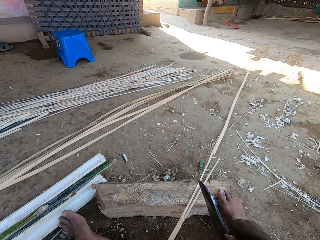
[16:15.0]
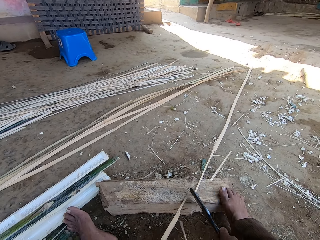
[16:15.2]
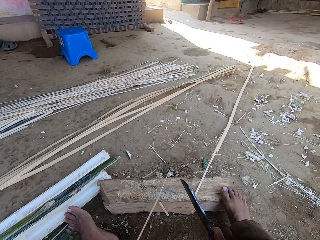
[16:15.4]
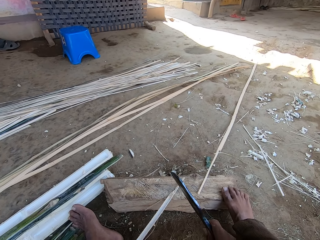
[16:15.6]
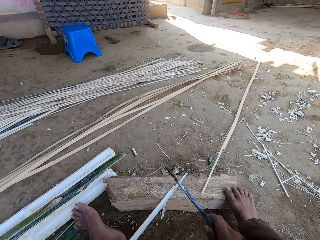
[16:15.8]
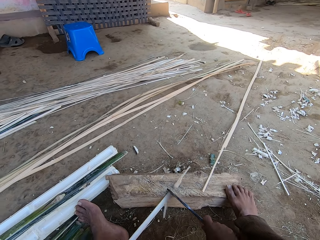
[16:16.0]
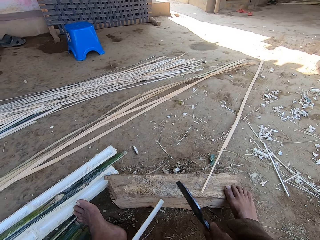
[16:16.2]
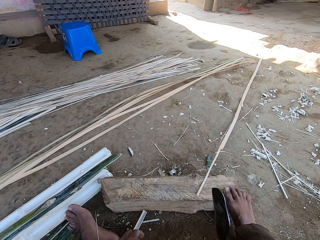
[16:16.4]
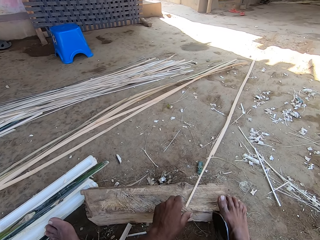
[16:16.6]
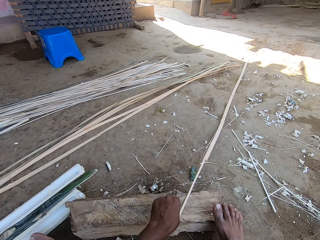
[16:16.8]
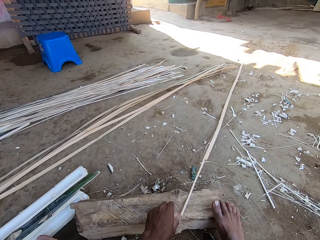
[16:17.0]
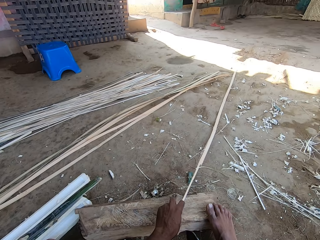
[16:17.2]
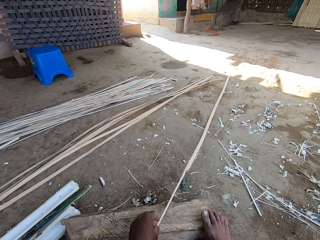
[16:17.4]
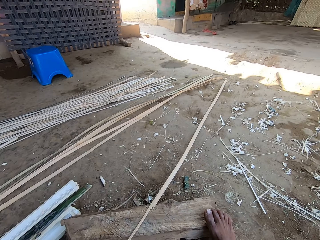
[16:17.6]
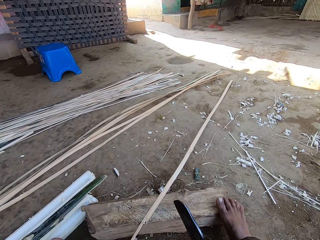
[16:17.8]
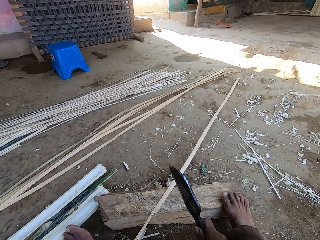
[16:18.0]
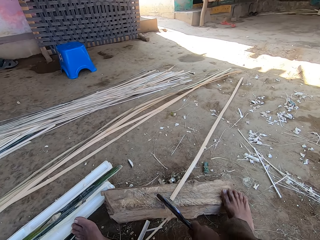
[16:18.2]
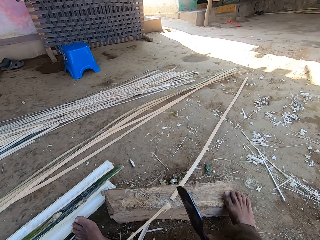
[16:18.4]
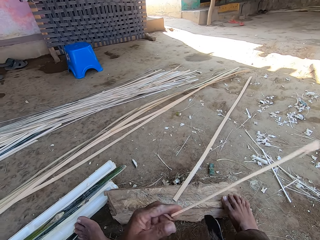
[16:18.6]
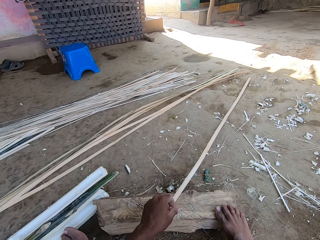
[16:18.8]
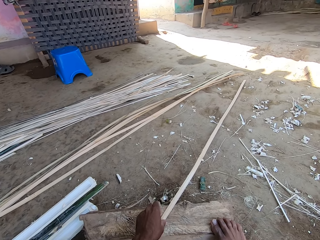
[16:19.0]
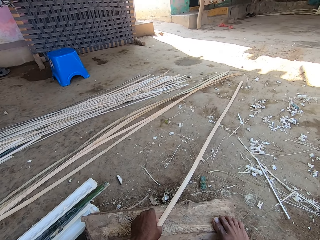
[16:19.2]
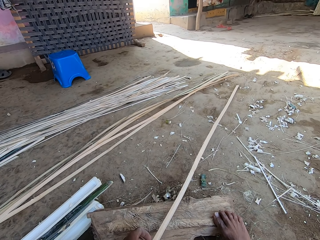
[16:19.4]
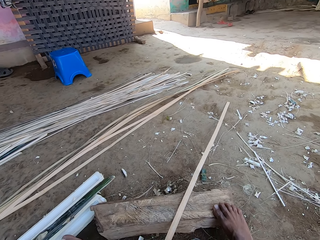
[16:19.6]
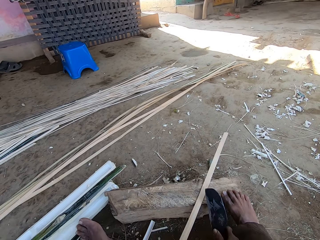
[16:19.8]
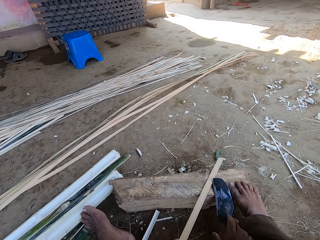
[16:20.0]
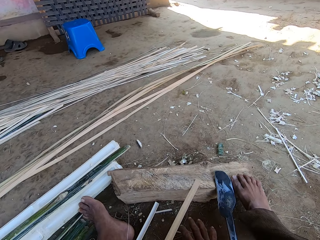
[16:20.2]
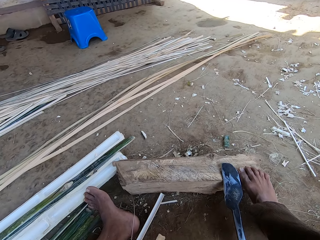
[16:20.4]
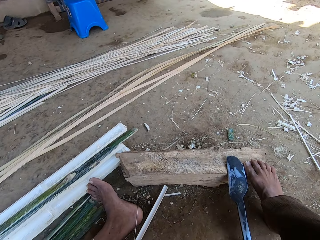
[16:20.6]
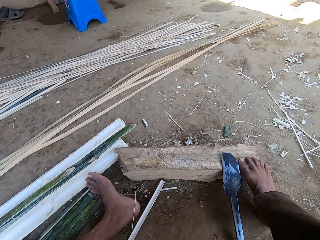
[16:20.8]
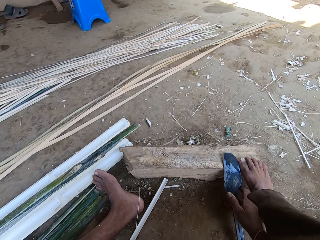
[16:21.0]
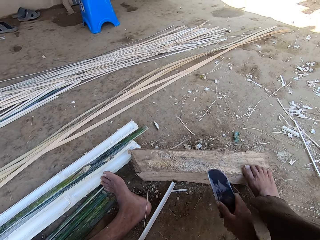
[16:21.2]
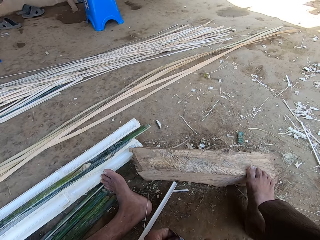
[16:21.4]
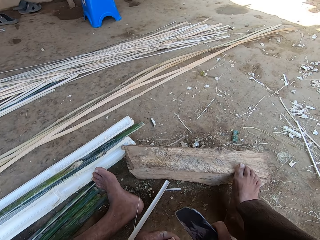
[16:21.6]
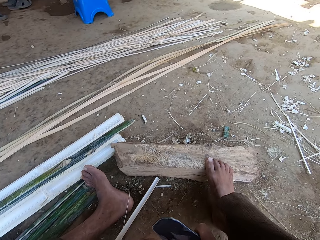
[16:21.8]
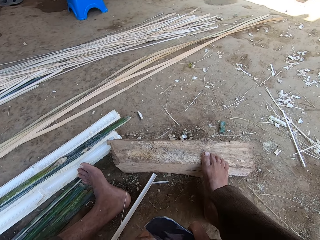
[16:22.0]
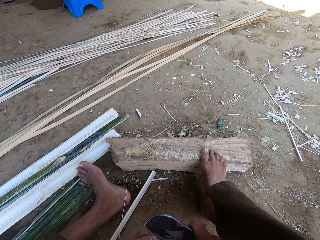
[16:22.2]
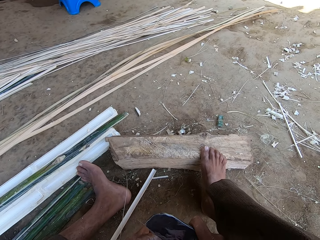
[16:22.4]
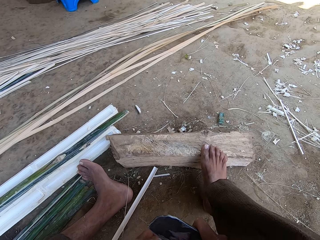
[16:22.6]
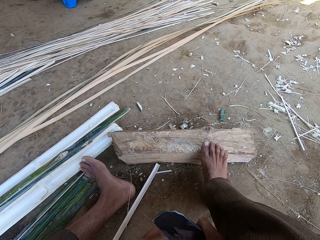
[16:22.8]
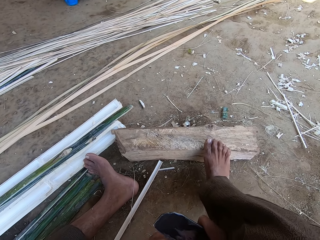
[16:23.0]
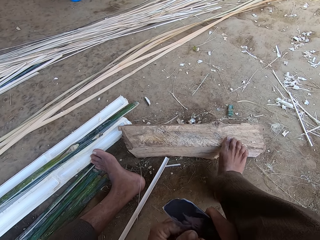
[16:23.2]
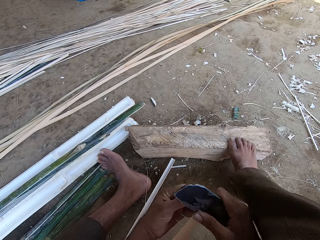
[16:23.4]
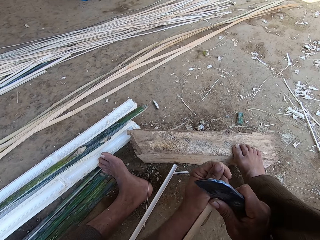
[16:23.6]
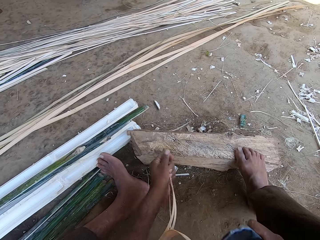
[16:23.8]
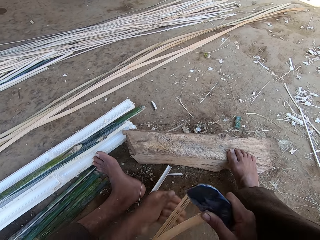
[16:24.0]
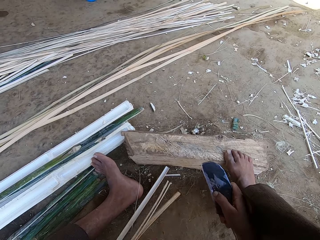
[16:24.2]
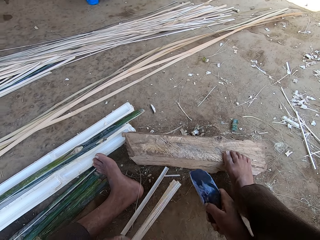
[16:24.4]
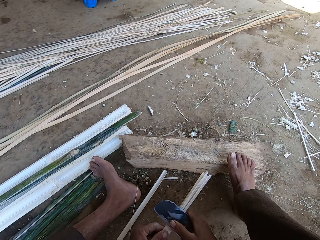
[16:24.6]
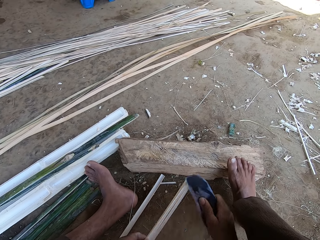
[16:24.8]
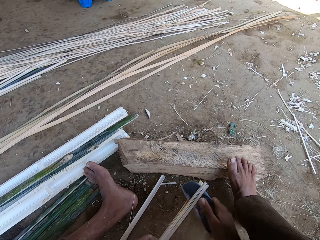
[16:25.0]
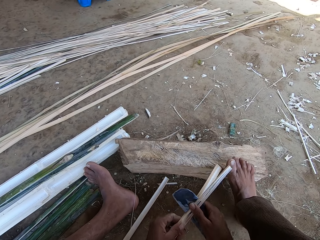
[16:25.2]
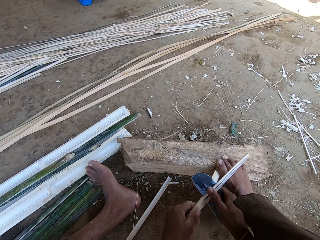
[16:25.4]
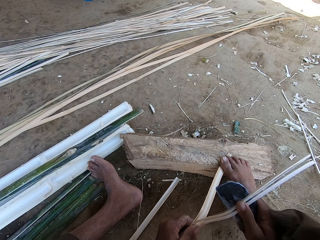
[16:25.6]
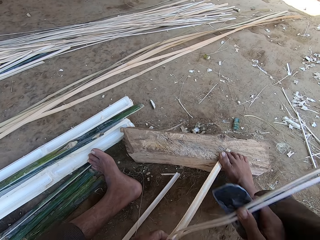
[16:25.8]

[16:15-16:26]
The camera wearer pulls one of the sticks with the left hand. They cut the stick edges with the blade into smaller pieces. They pull one of the sticks with the left hand. They throw the reed stick, cut the stick edges with the blade, and pull one of the sticks with the left hand. They pick up the blade with the right hand. They cut across the stick with the blade.

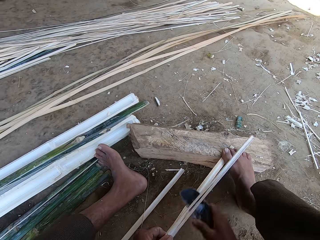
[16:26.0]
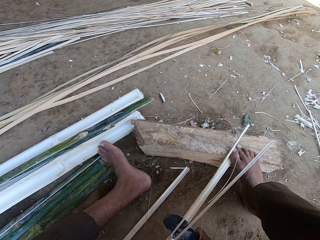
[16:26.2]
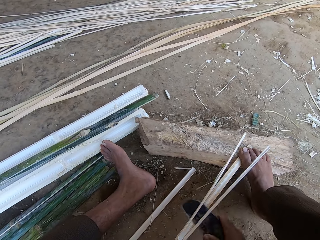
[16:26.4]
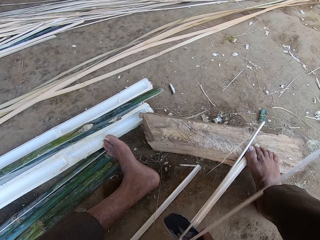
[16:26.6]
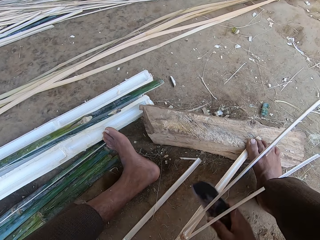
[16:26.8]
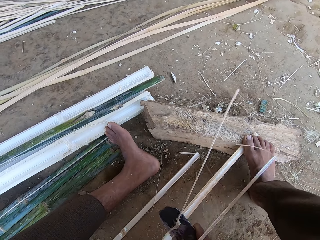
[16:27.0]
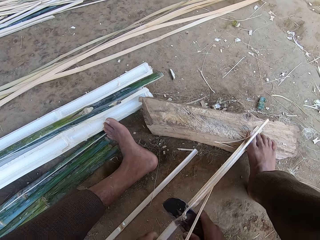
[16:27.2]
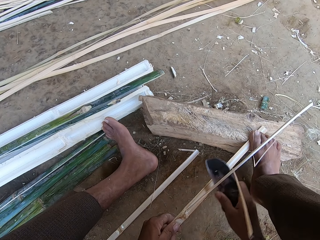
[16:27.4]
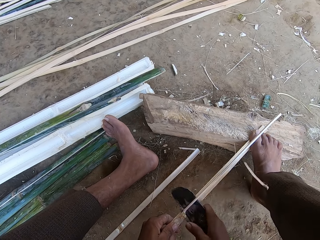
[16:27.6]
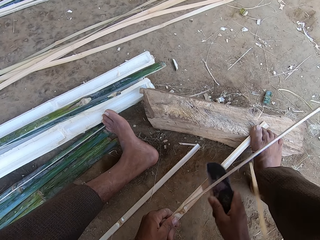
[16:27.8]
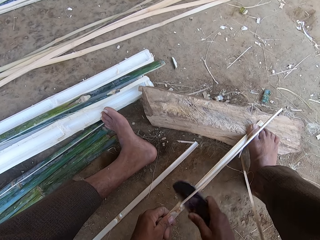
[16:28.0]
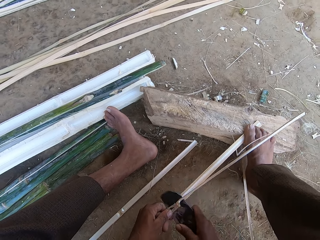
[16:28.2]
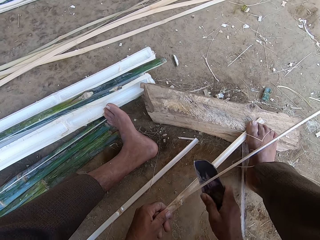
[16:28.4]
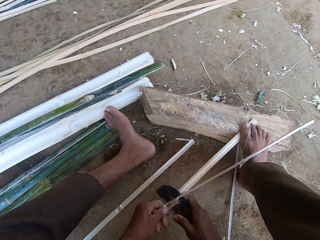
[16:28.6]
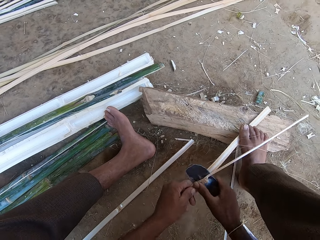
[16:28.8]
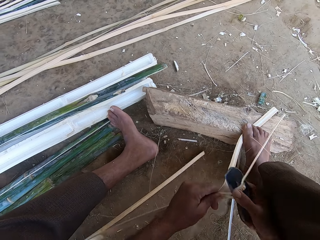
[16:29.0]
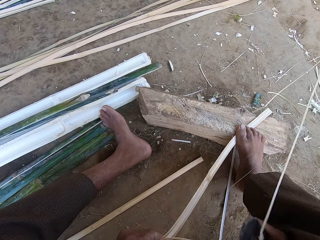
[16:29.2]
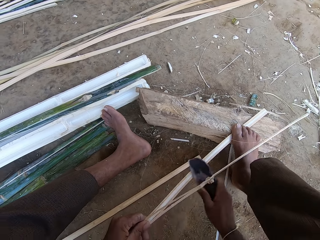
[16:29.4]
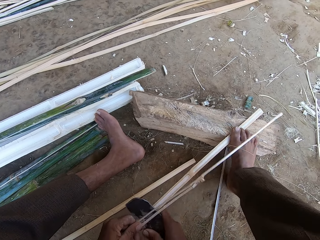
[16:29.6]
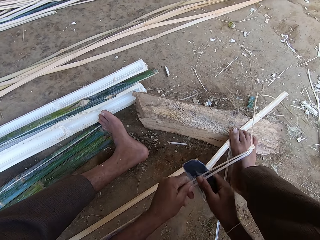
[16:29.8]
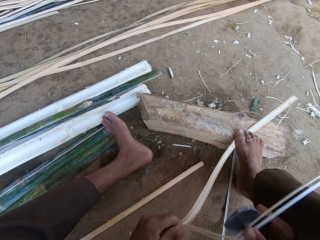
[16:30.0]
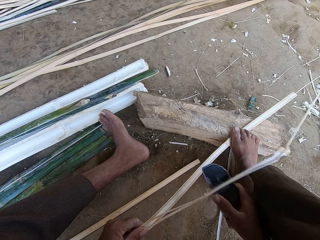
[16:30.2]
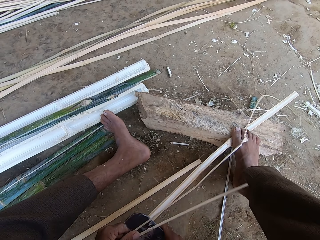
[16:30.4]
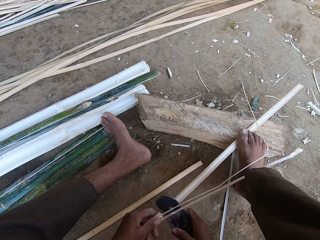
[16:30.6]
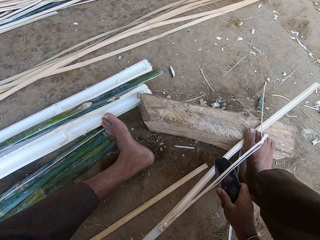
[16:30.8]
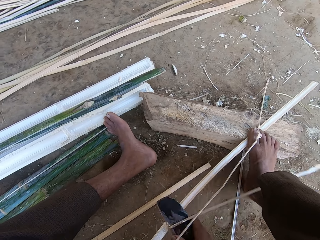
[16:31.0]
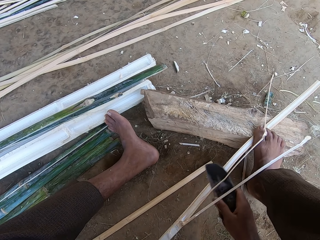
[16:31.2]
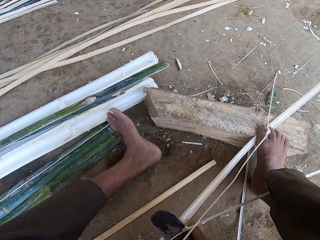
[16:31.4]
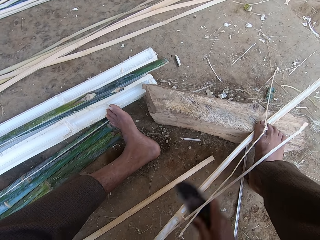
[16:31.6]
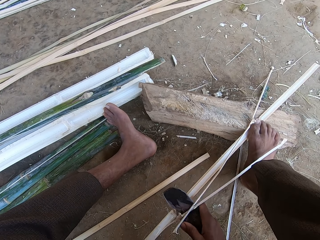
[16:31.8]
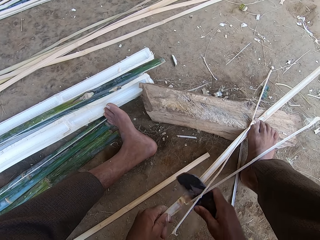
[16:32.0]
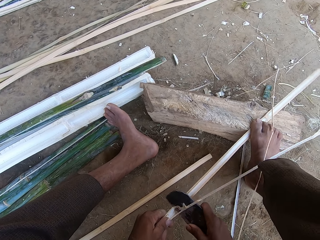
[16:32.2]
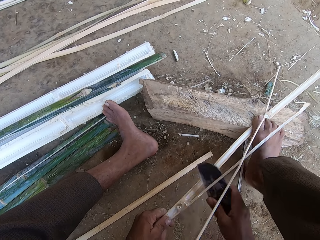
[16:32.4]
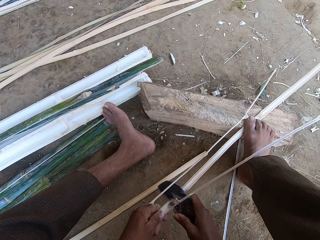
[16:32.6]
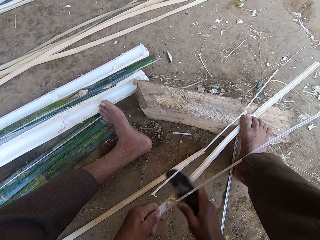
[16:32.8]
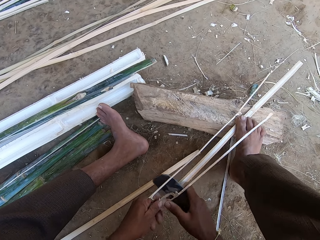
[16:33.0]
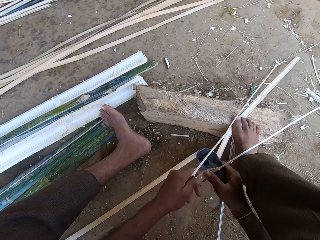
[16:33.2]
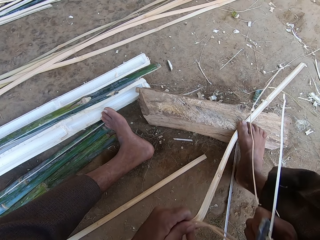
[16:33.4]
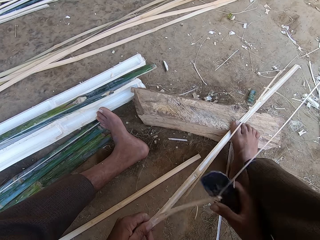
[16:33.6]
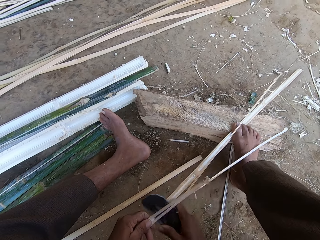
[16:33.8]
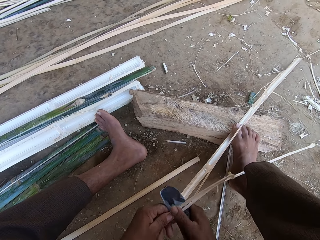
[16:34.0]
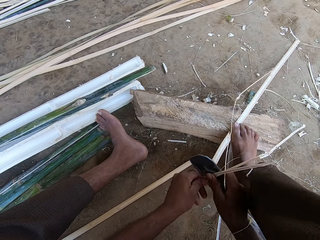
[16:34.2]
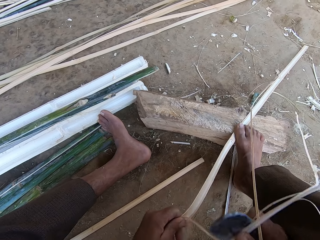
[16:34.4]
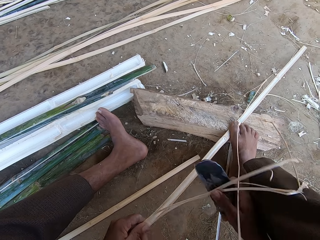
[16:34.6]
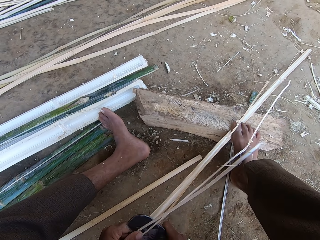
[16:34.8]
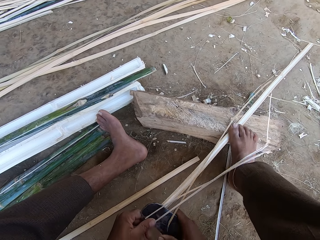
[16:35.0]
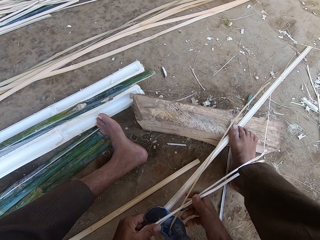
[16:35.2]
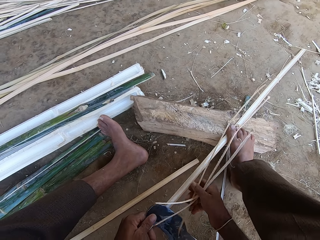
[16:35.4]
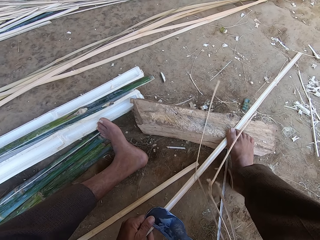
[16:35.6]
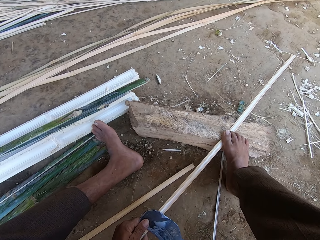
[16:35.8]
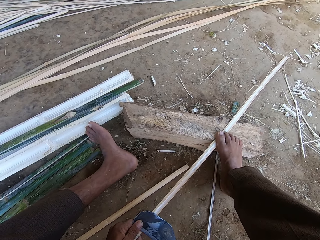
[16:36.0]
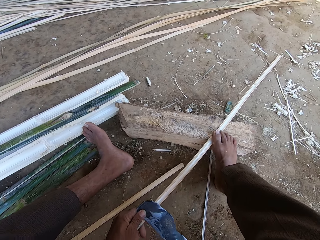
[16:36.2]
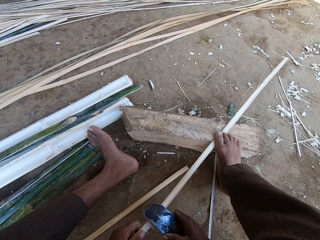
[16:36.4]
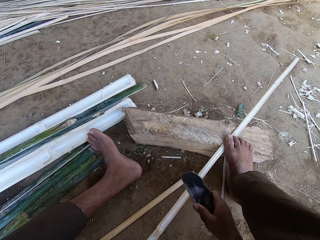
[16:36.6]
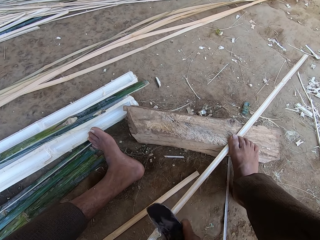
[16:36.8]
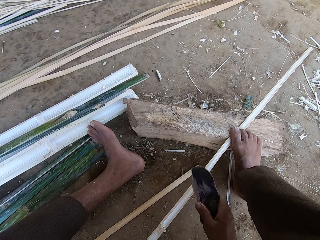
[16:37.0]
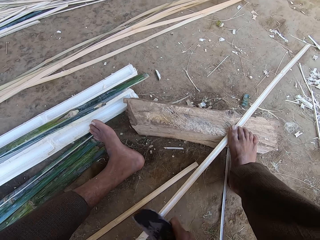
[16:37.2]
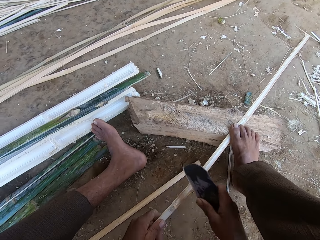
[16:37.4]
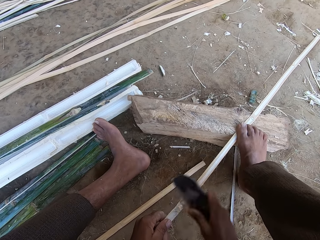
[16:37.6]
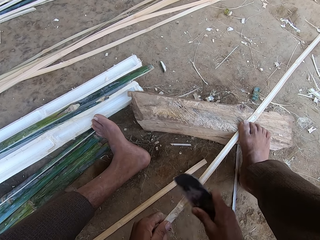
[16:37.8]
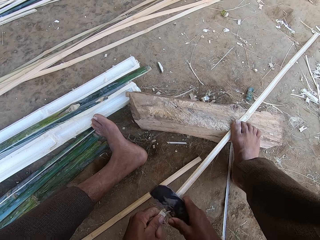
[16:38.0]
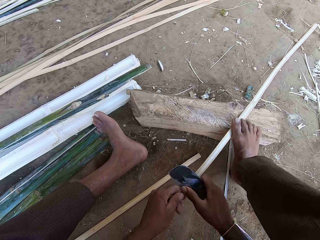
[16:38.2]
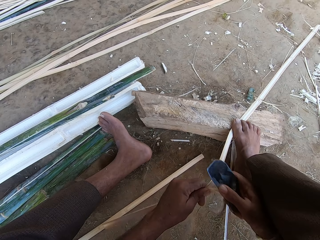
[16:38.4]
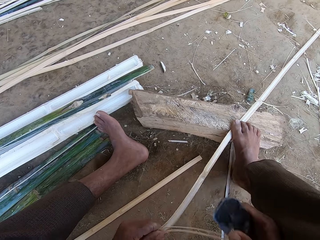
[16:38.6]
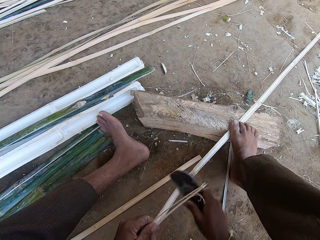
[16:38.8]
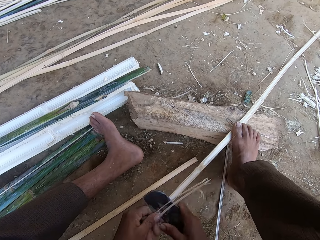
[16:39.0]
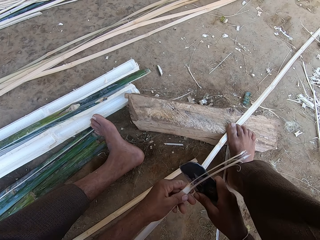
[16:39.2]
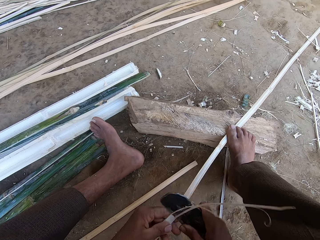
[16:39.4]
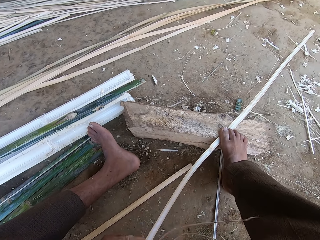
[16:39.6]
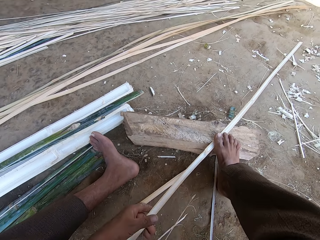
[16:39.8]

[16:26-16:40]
The camera wearer steps on the stick with the right foot. They cut the stick with the blade. They step on the stick with the right foot. They cut the stick with the blade. They step on the stick with the right foot. They pull the cut-offs with the left hand. They cut the stick with the blade.
